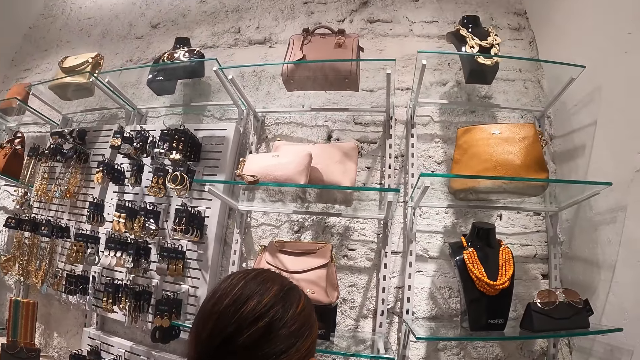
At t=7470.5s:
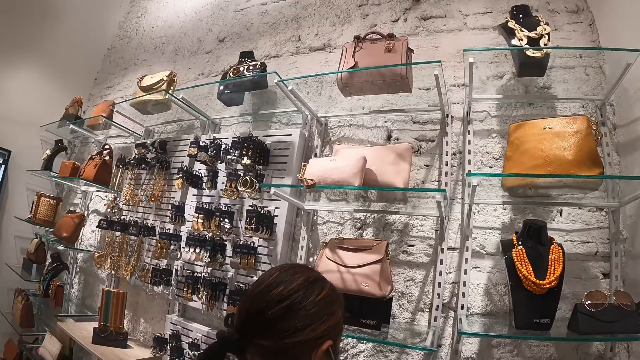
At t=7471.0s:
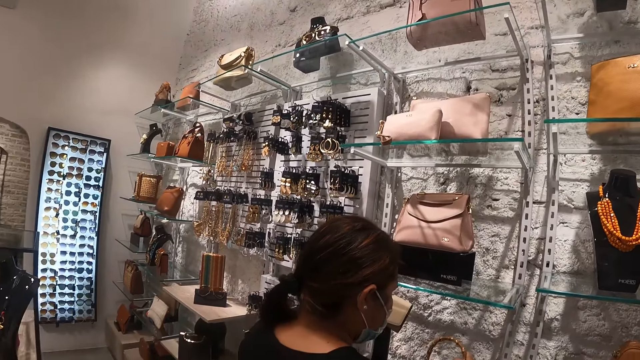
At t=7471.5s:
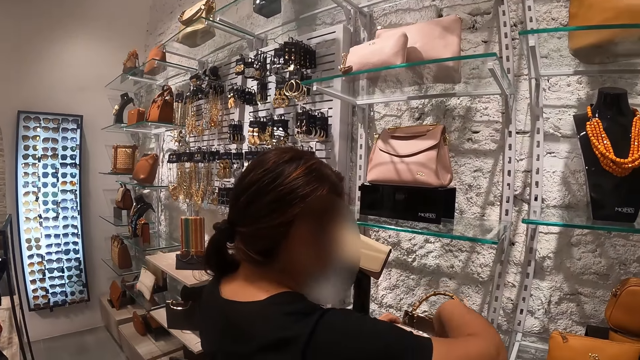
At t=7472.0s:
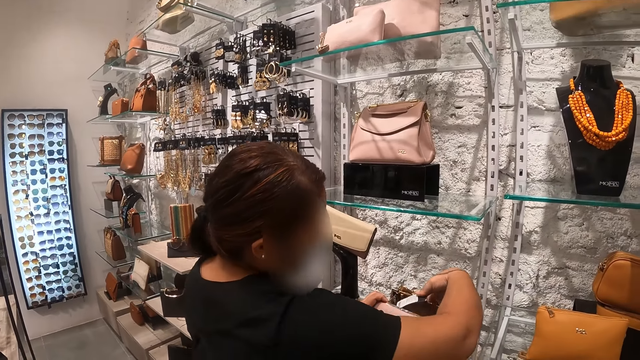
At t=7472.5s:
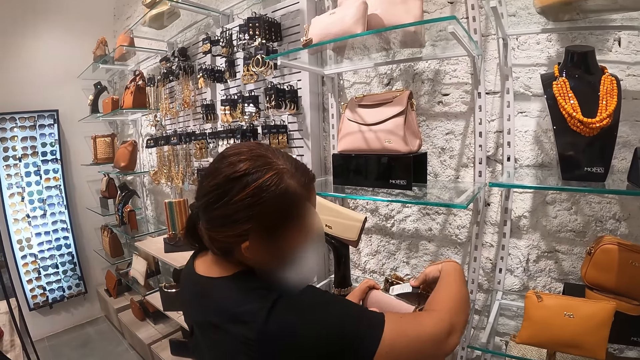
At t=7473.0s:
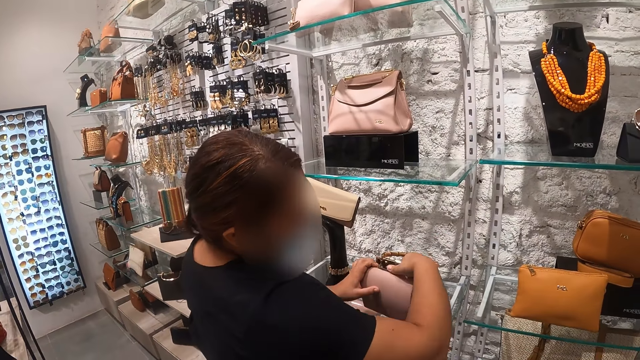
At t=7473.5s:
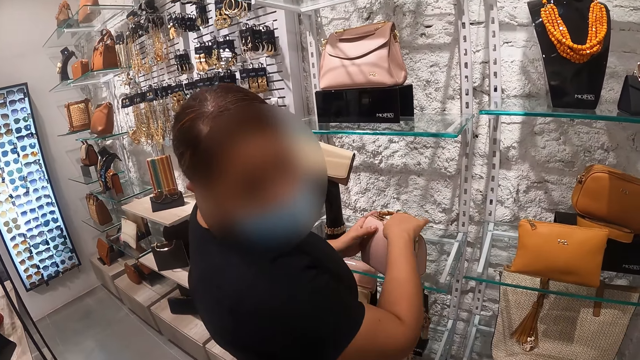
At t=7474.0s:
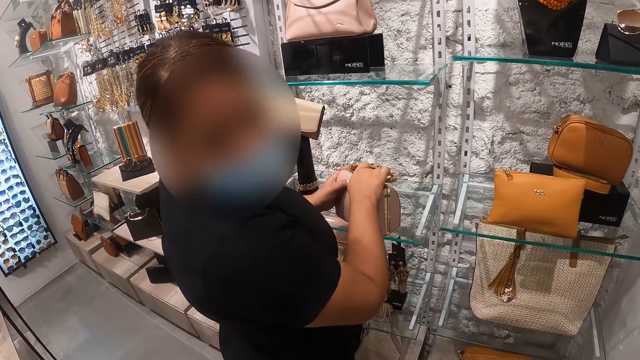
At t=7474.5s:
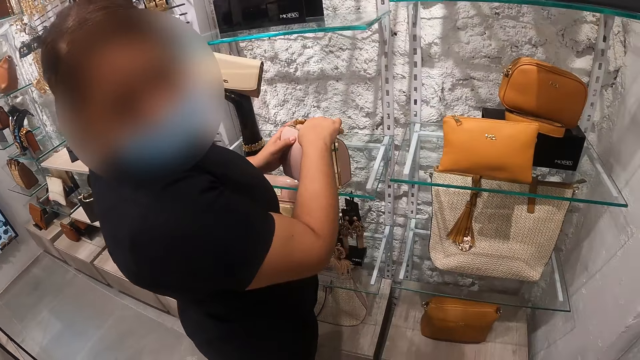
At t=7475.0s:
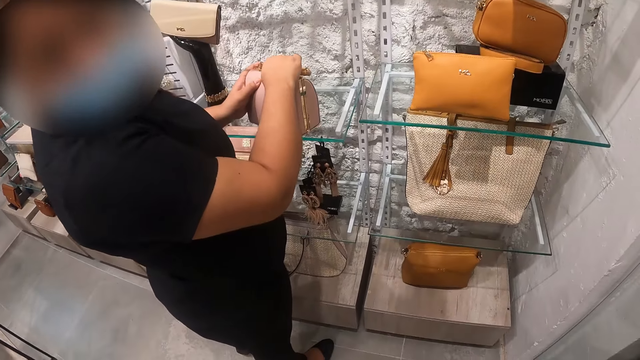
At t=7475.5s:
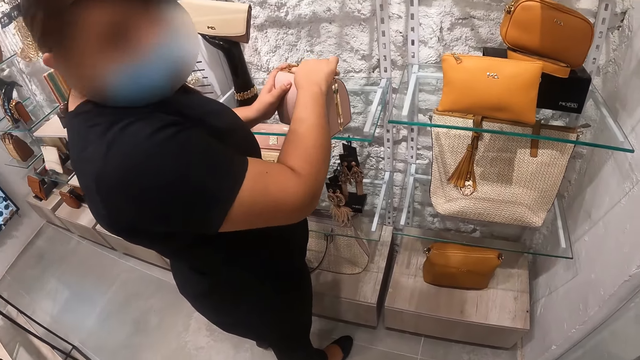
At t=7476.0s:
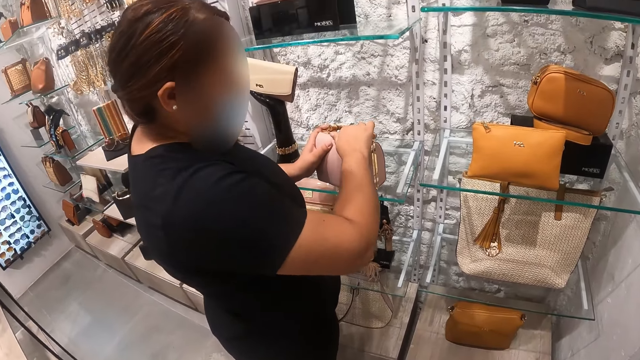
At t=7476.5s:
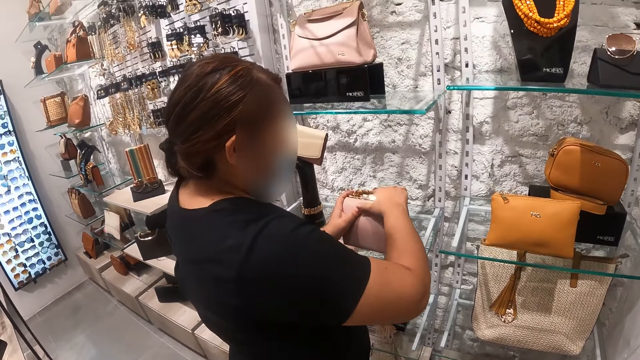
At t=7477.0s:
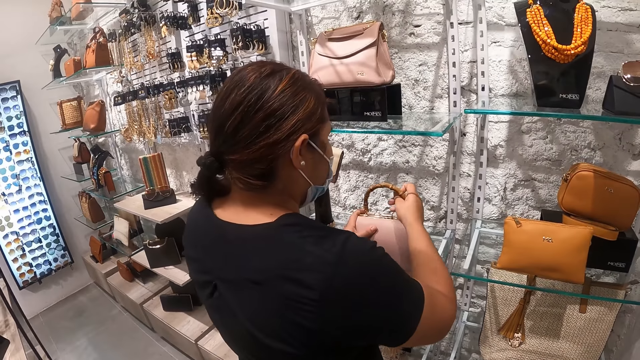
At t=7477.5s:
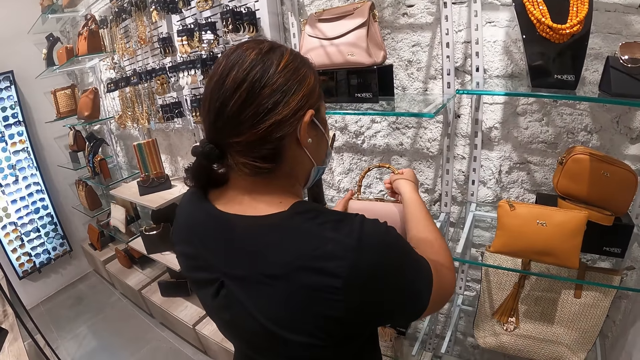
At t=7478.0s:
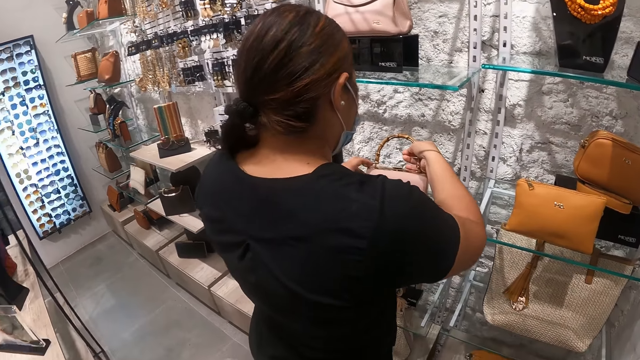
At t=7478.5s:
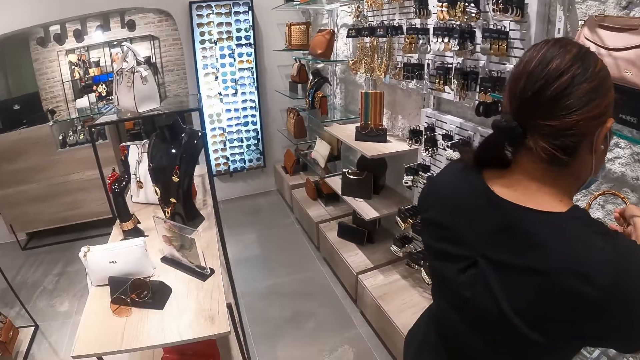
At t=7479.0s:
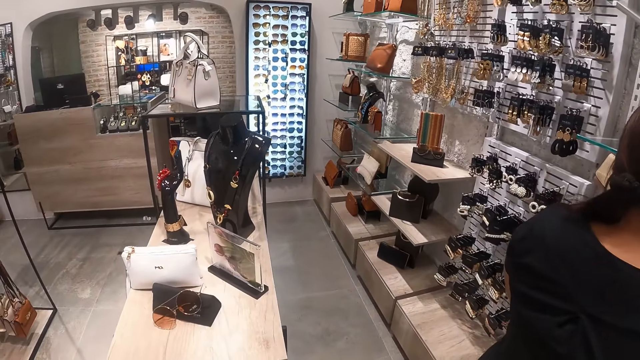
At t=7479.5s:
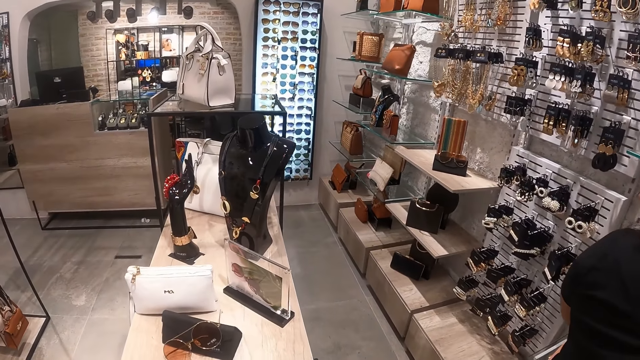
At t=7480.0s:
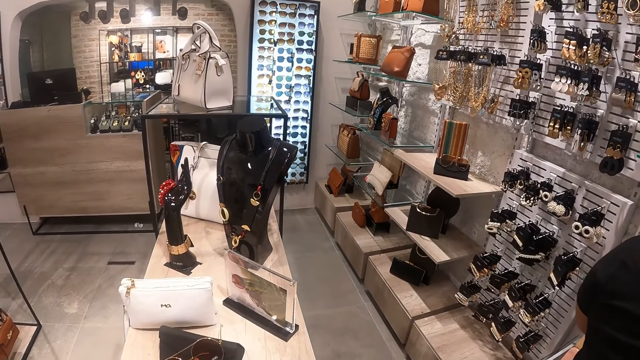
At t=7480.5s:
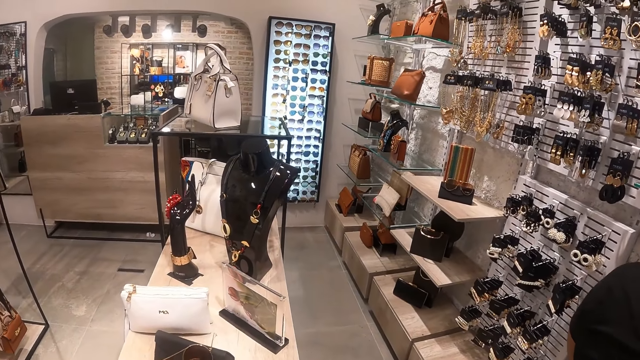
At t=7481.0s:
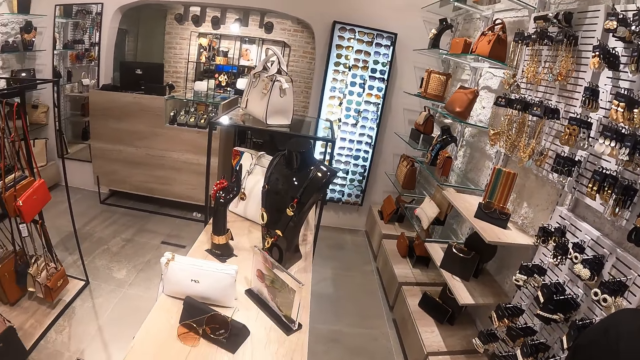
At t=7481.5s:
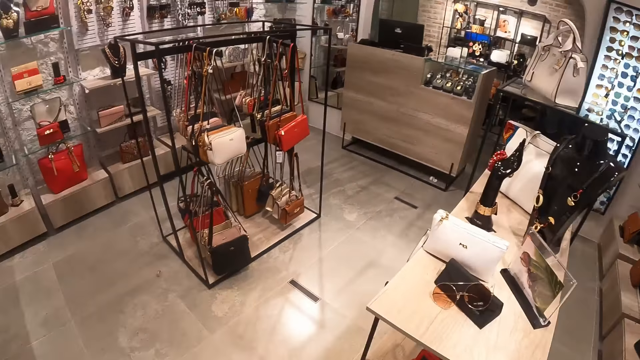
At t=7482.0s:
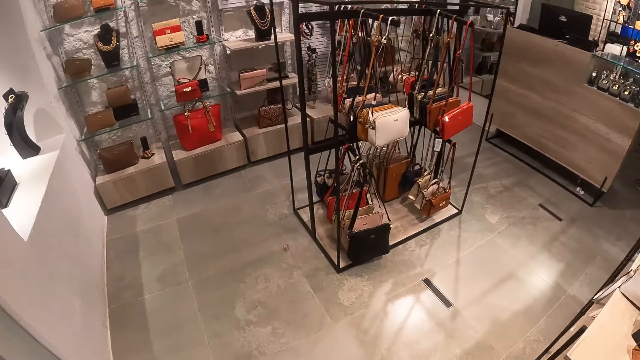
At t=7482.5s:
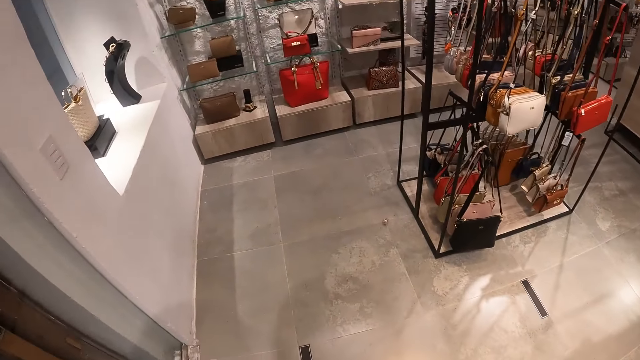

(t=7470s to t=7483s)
The camera wearer looks around the shop. A person holds a purse on the shelf. The camera wearer looks at the person. They walk around the shop.

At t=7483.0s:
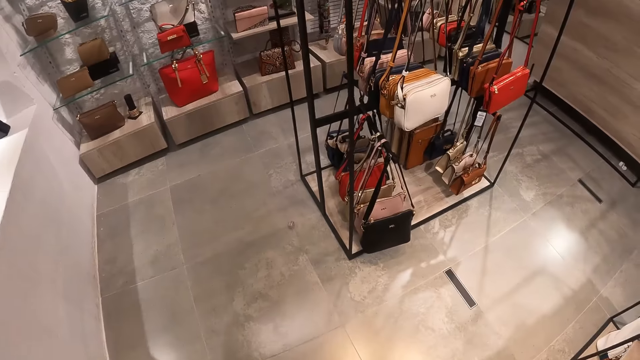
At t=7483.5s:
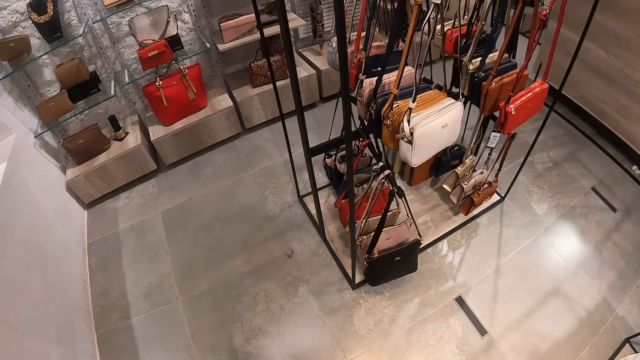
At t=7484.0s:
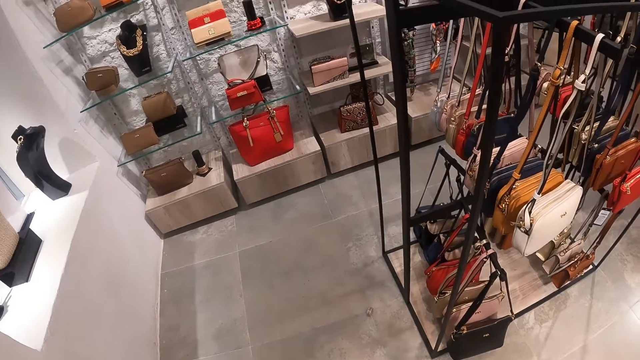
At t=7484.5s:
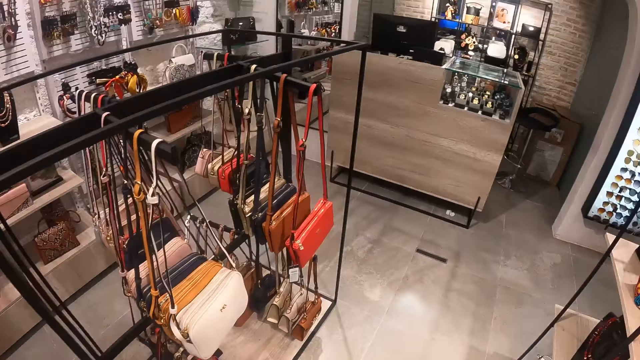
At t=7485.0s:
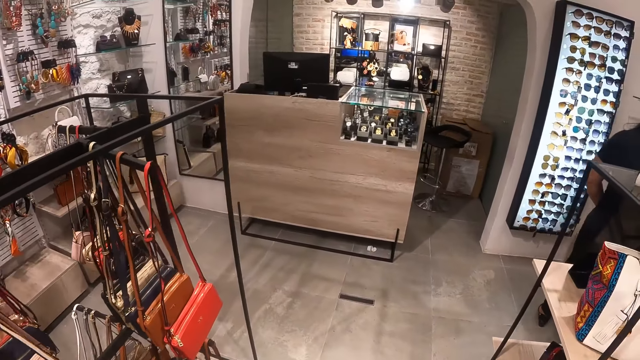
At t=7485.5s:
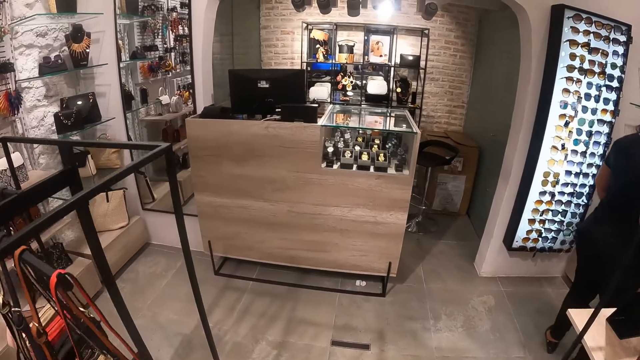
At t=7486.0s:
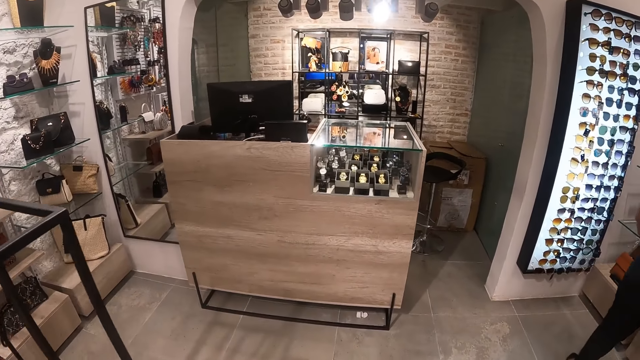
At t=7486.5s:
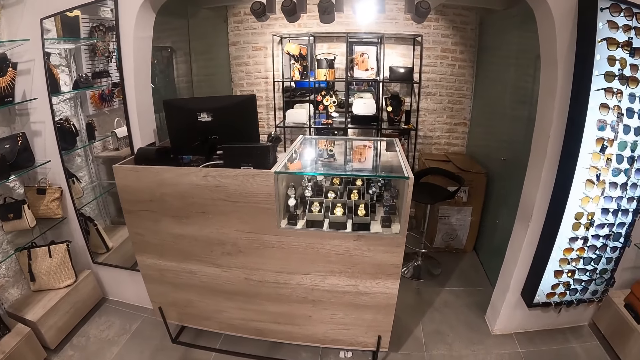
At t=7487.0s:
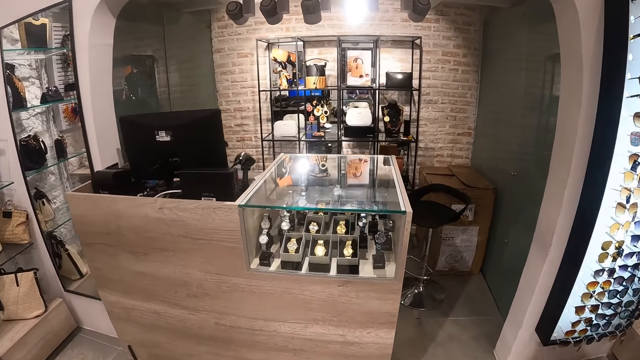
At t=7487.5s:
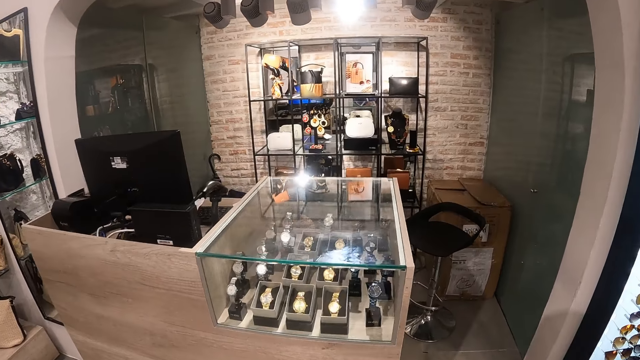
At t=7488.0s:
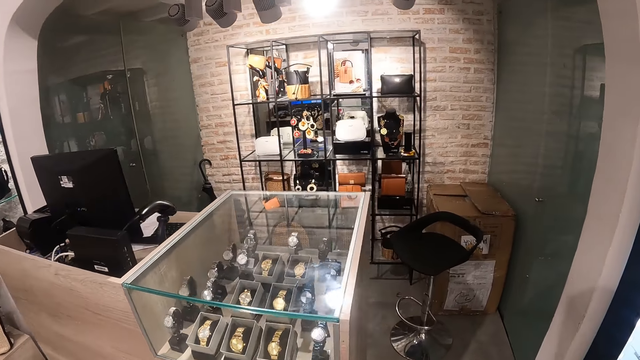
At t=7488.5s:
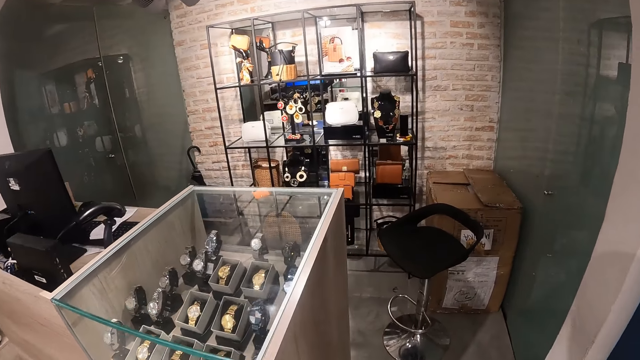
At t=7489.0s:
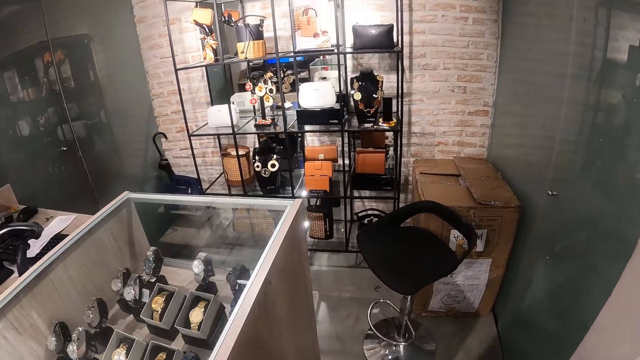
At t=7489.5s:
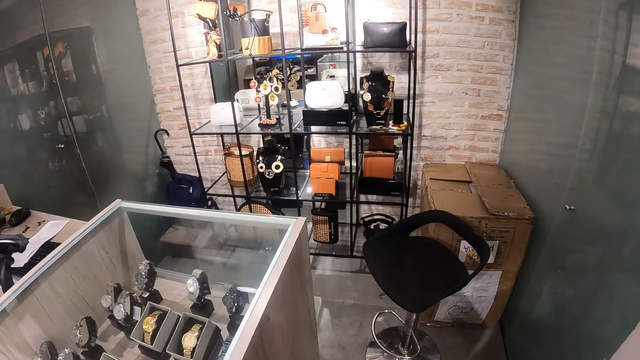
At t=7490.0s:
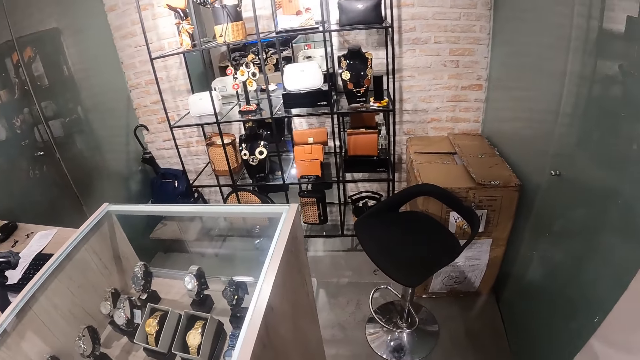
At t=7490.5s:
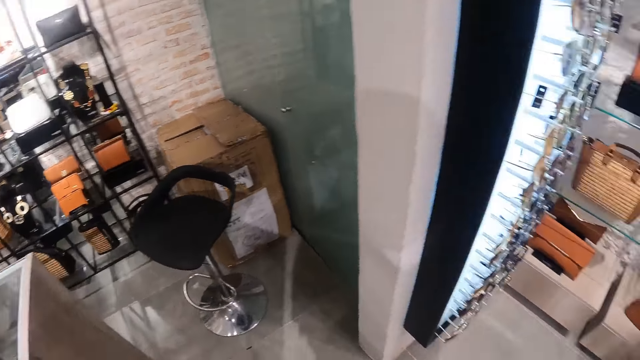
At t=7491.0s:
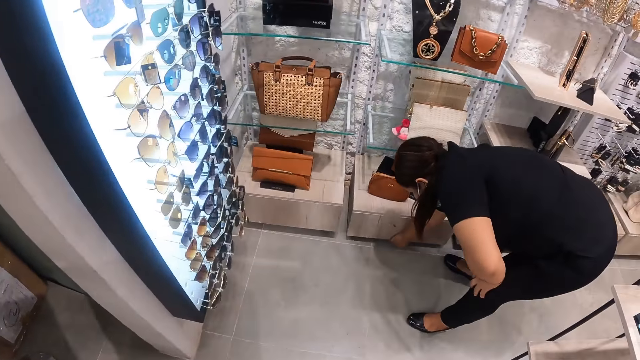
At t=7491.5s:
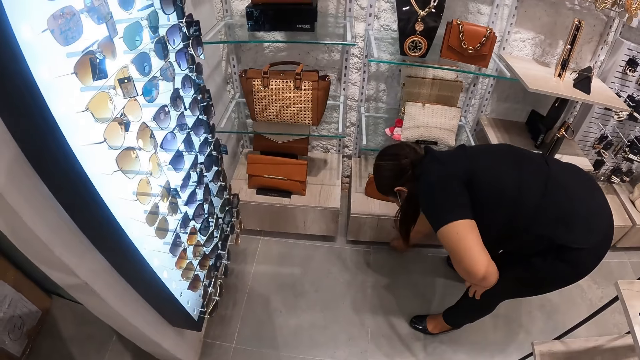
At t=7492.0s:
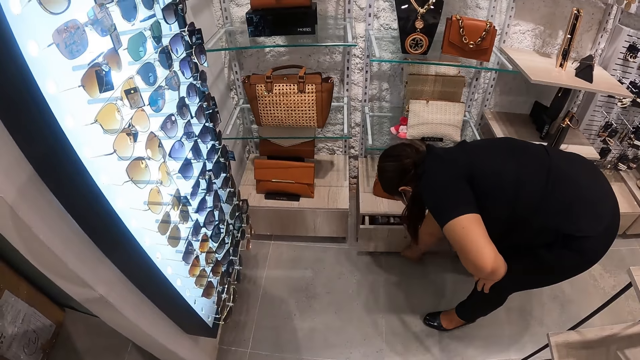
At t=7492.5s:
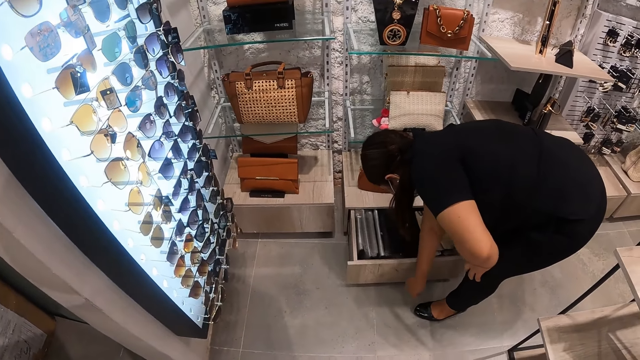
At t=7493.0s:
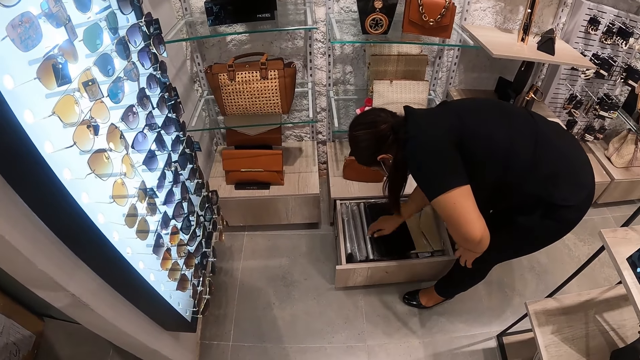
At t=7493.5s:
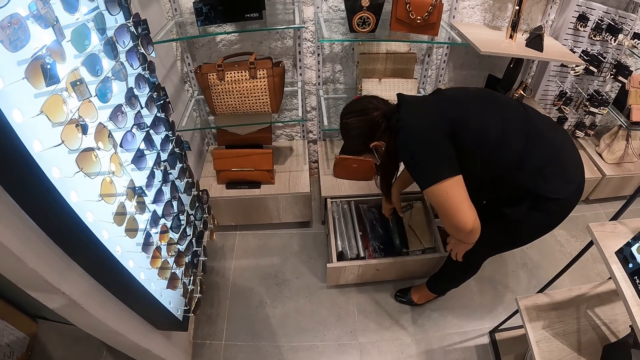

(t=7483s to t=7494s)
The camera wearer looks at a person. The person opens a drawer and lifts a purse.
